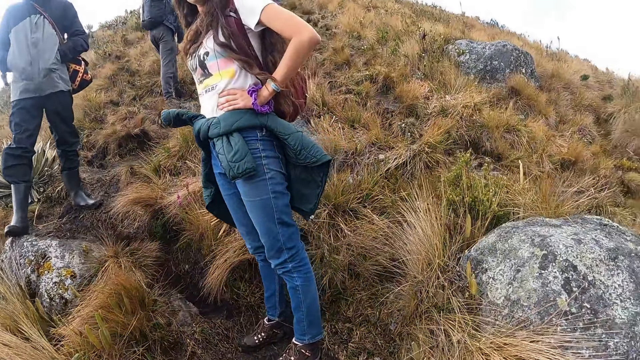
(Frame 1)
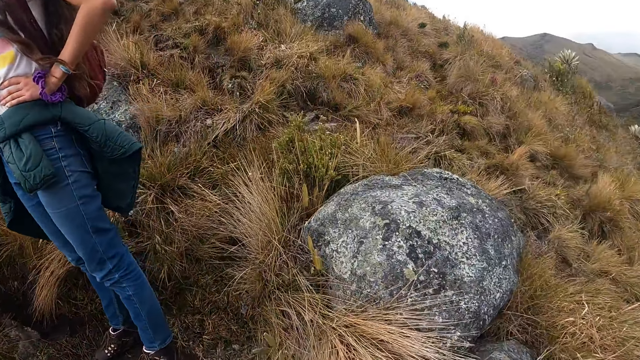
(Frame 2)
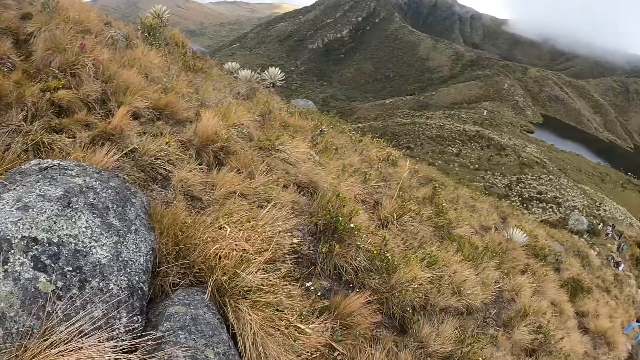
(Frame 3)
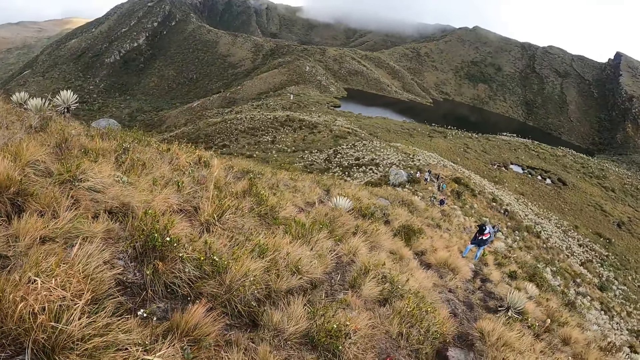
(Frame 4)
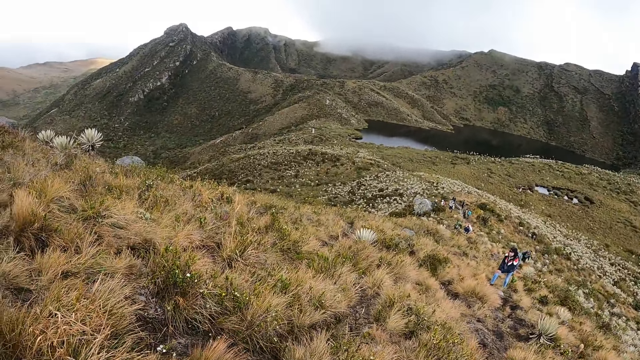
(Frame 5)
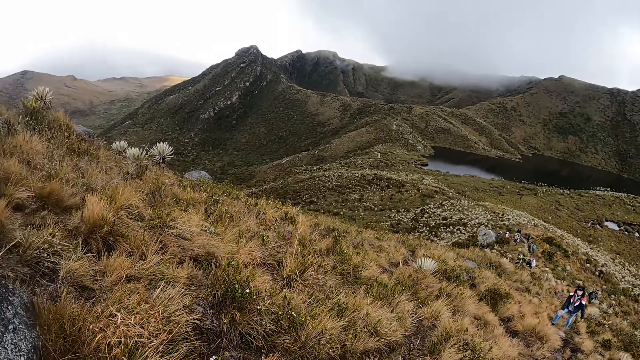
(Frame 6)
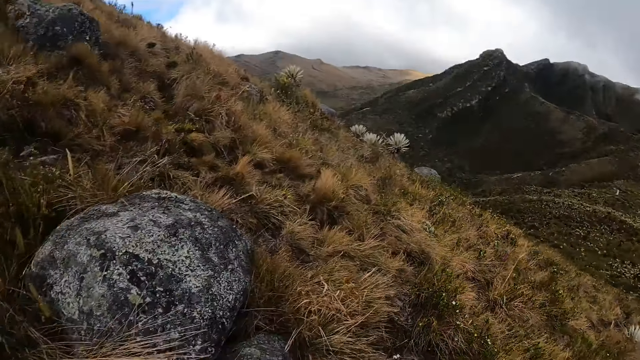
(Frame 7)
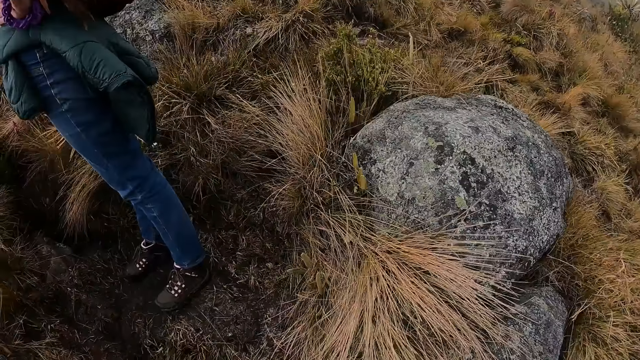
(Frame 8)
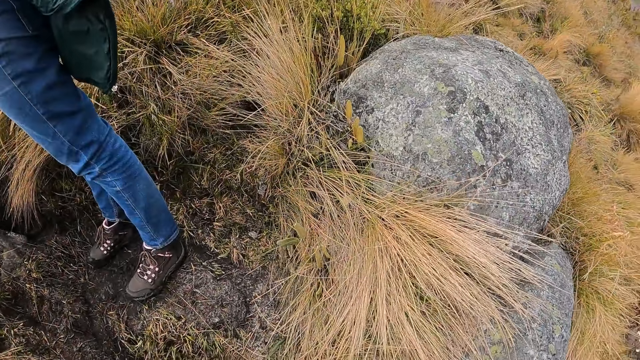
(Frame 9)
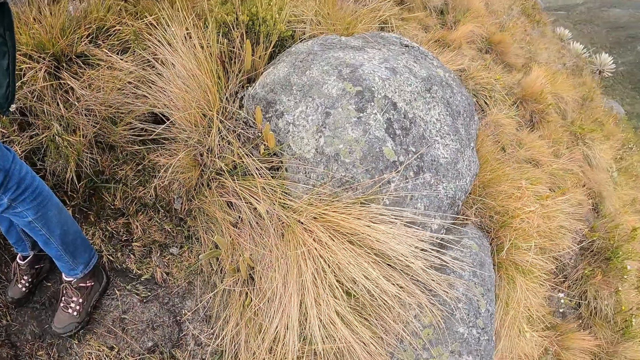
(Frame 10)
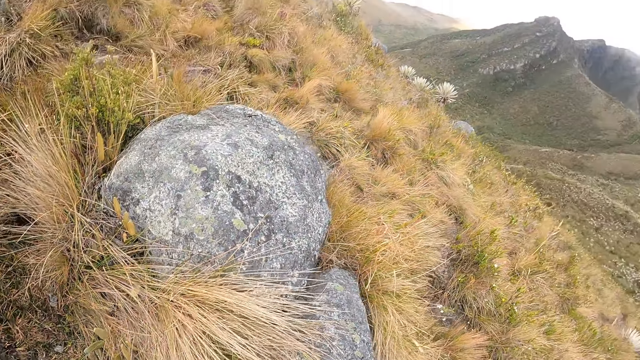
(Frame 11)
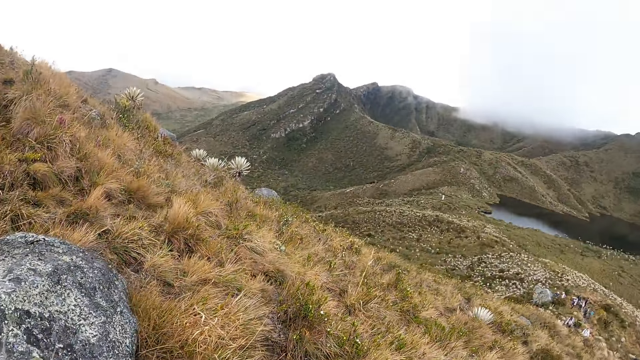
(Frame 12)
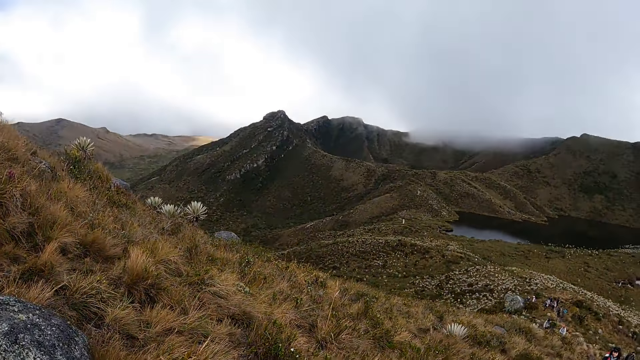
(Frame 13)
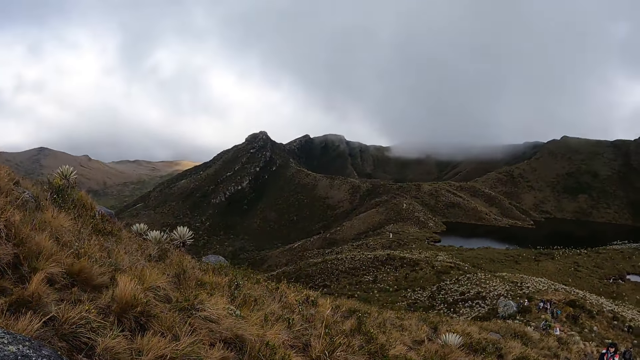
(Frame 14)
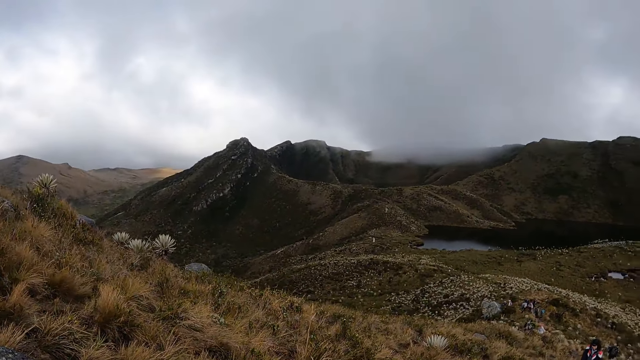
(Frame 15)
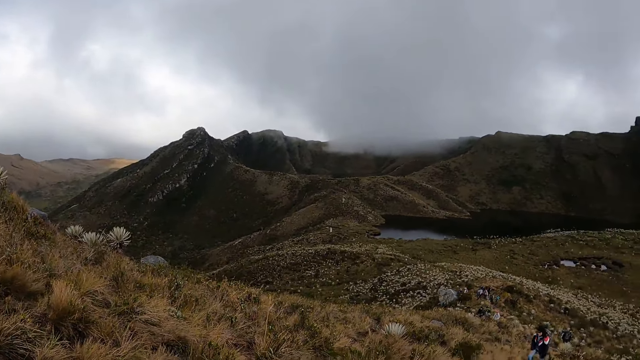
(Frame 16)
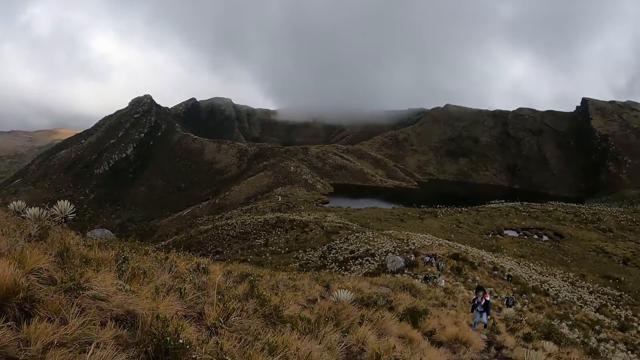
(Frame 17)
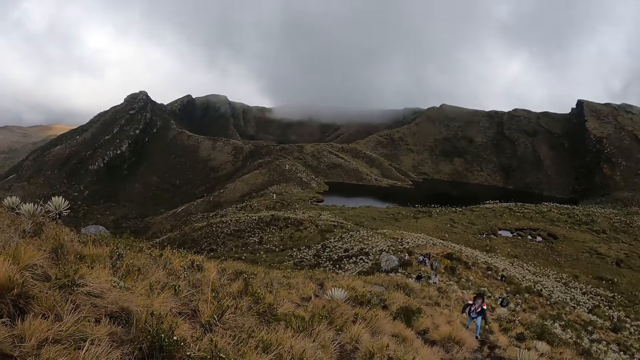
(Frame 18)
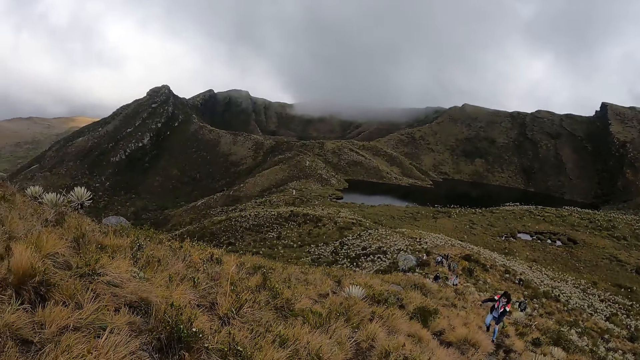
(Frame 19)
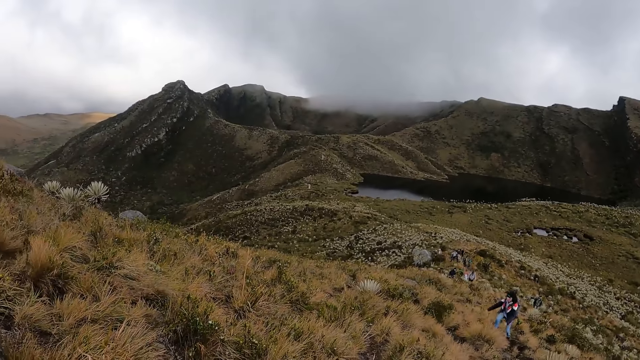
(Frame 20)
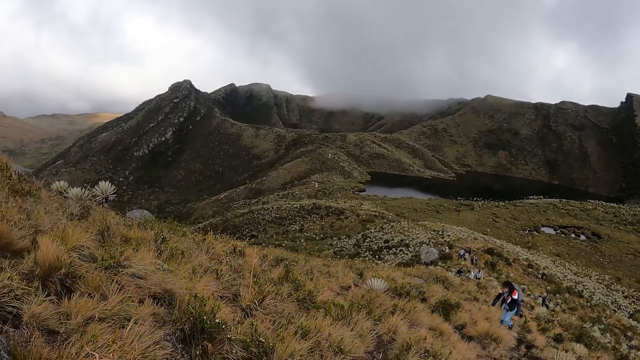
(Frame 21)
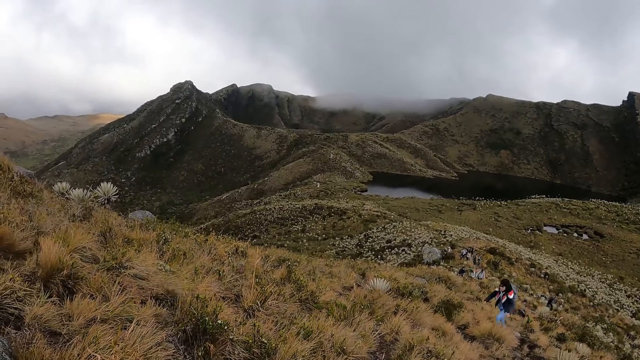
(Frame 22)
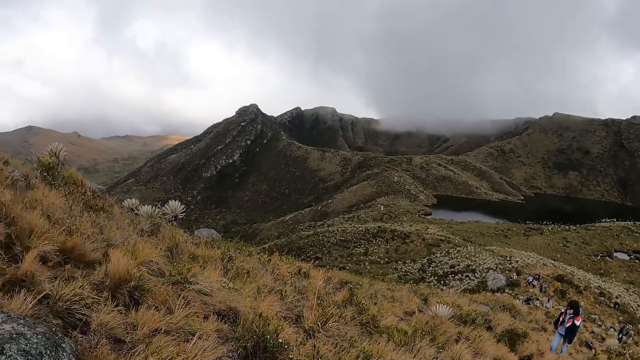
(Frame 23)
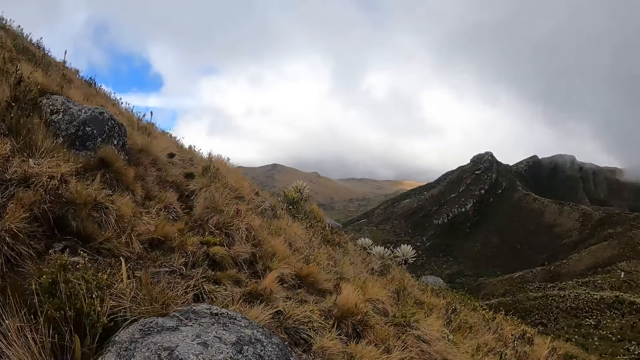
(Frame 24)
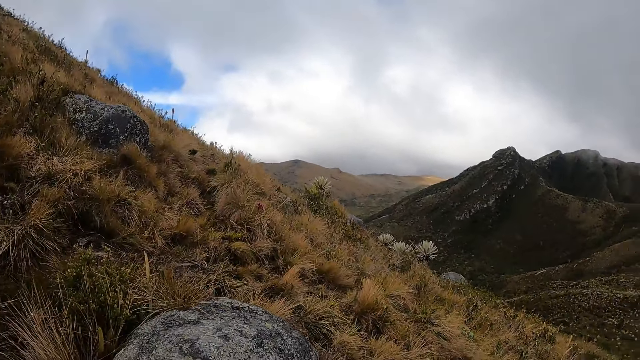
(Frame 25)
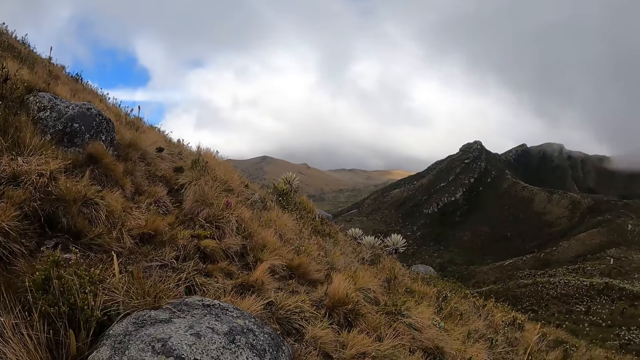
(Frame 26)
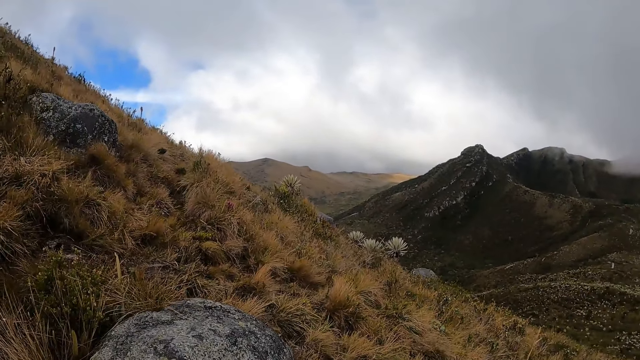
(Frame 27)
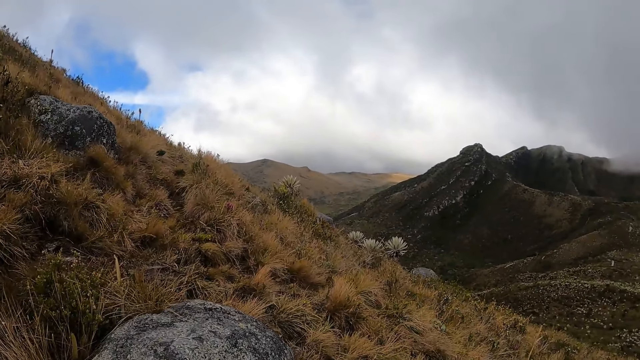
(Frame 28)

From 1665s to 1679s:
The camera wearer turns. They turn back. They turn. A woman climbs up the mountain. A man climbs up the mountain. The camera wearer looks around.

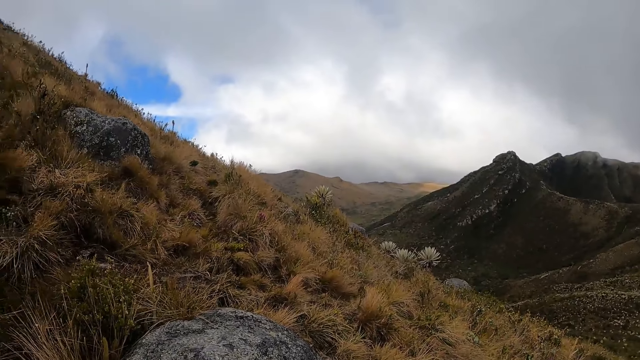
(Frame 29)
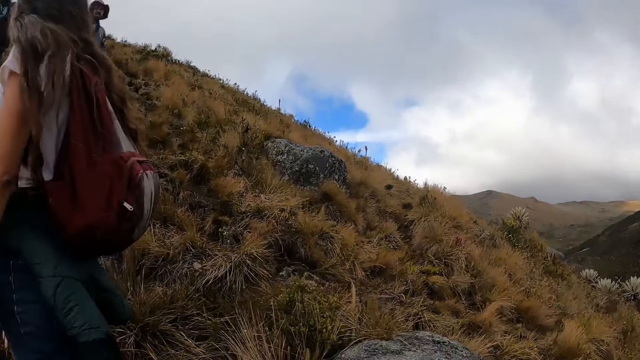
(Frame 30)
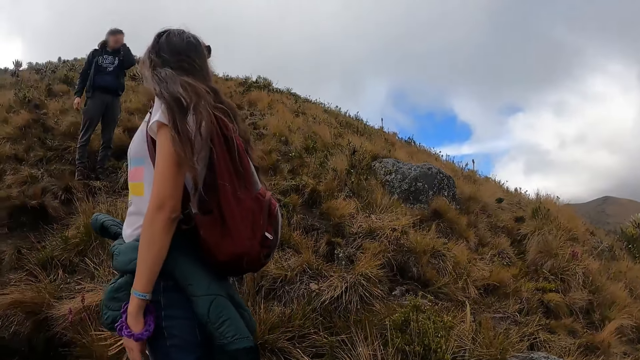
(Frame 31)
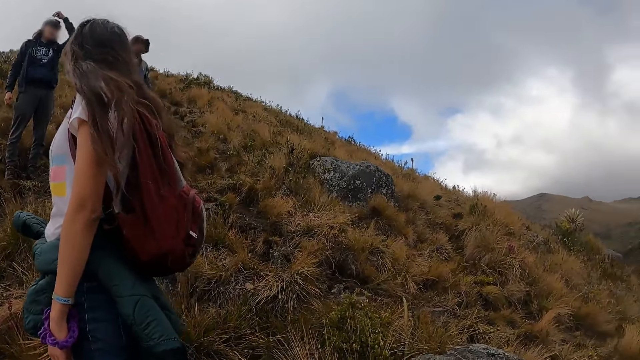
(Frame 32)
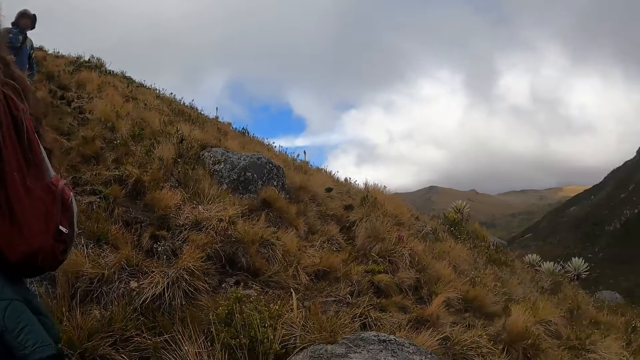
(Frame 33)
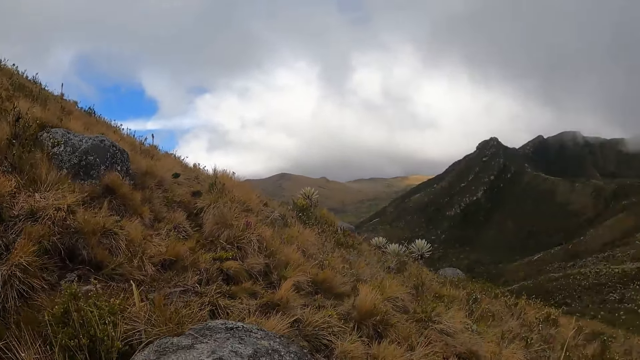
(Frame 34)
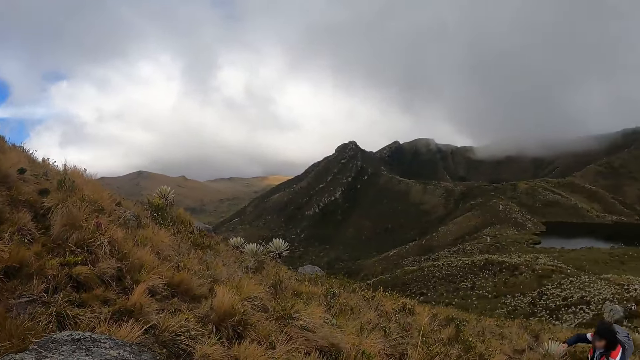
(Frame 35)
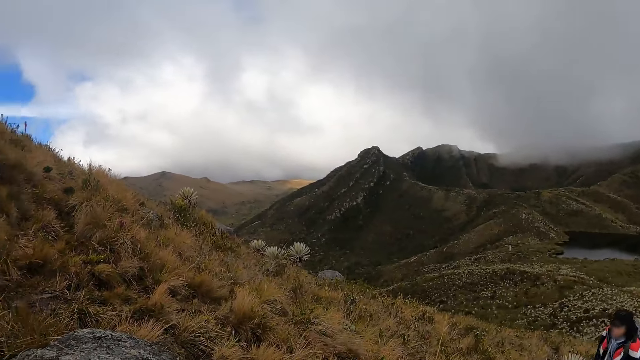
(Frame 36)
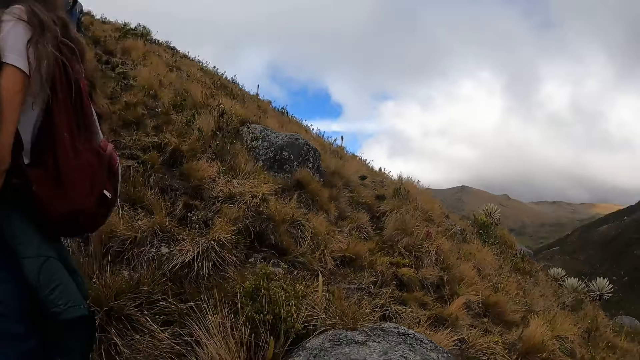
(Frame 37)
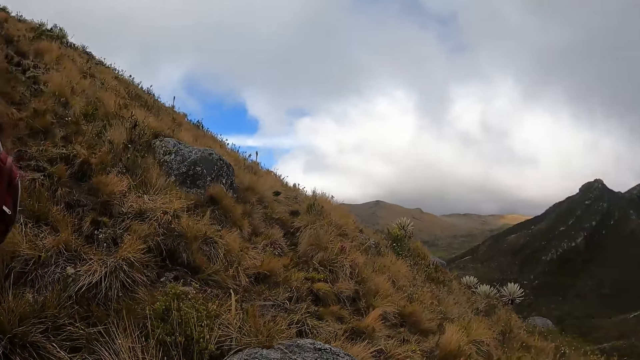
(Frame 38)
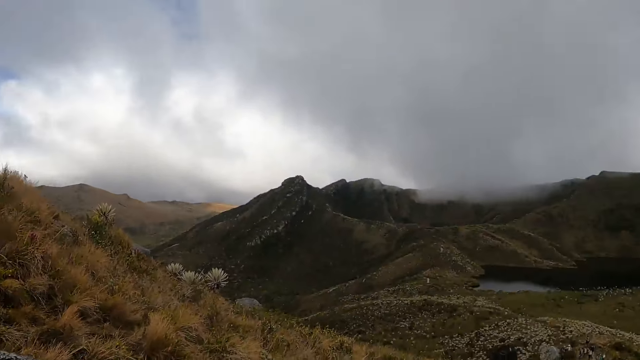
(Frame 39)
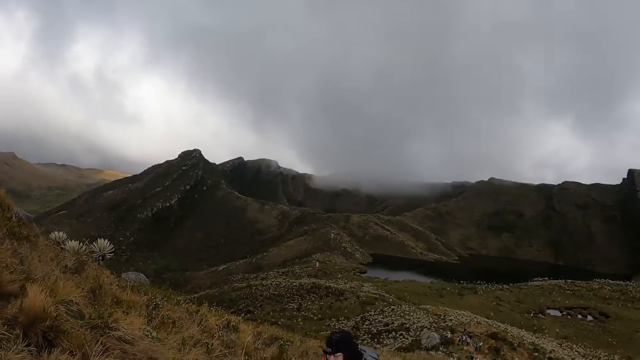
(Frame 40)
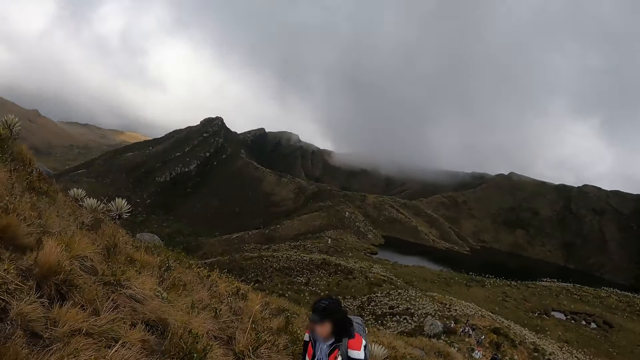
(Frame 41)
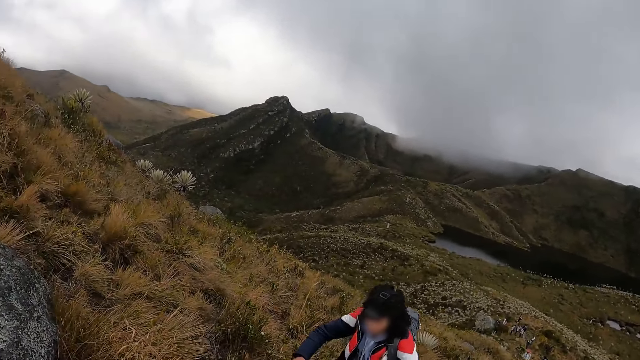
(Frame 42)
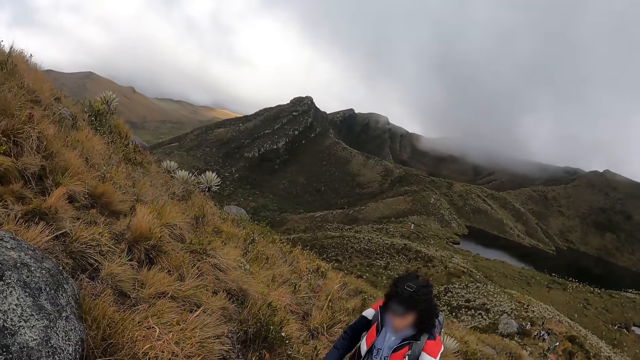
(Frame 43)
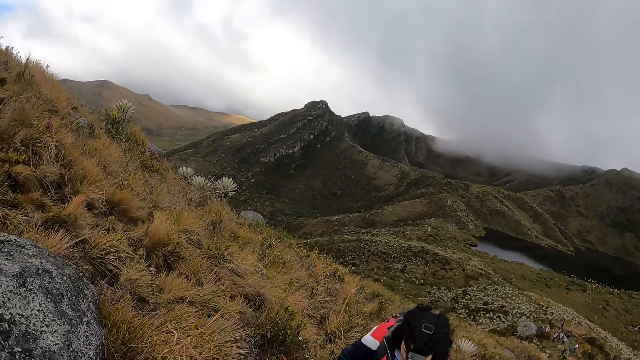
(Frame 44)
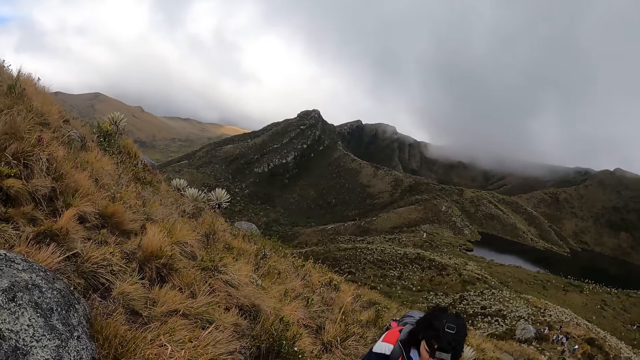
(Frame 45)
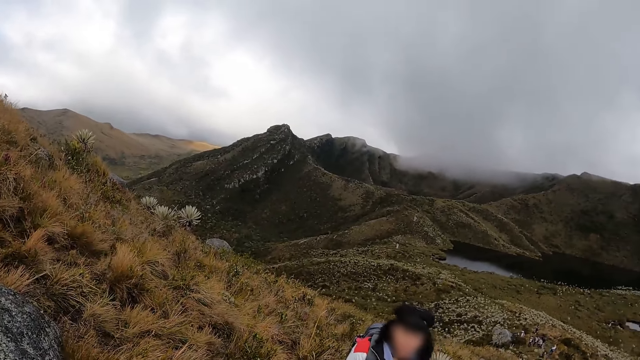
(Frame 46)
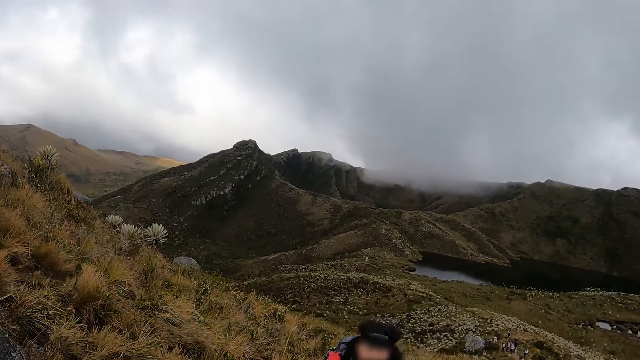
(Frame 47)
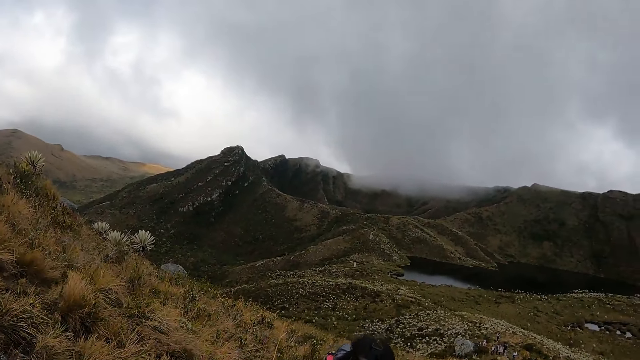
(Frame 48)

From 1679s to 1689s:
The man touches his hair with his left hand.
